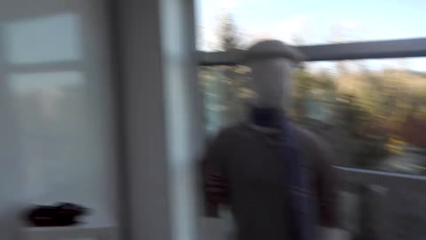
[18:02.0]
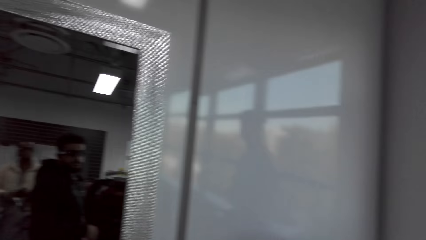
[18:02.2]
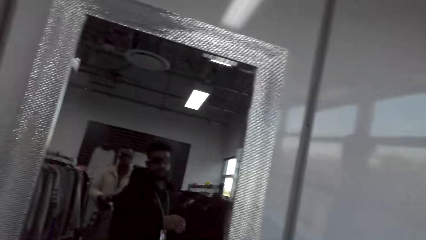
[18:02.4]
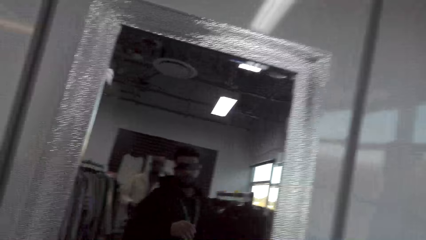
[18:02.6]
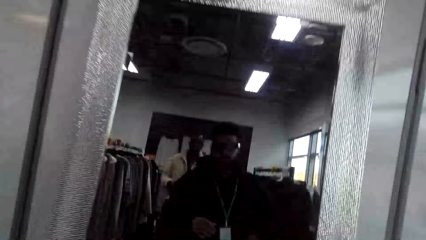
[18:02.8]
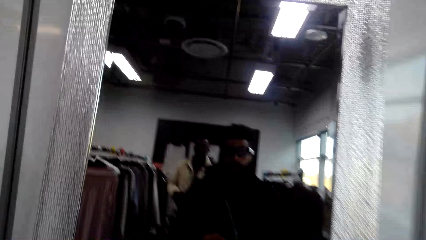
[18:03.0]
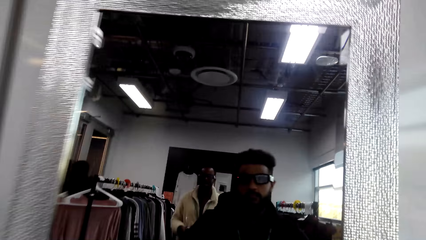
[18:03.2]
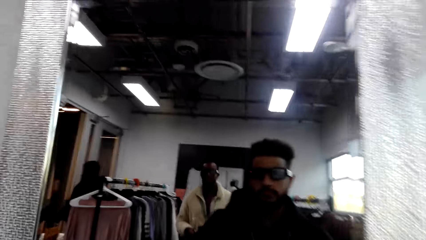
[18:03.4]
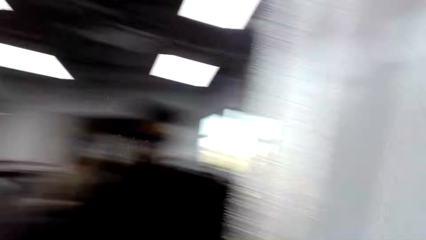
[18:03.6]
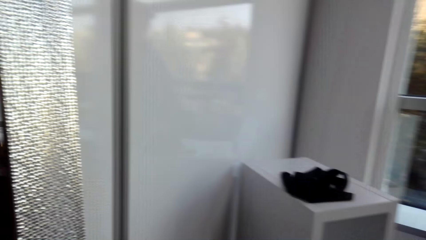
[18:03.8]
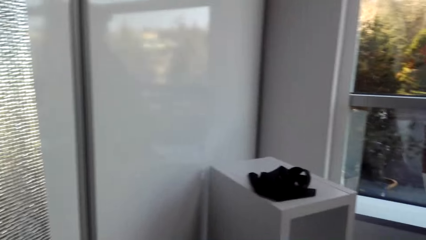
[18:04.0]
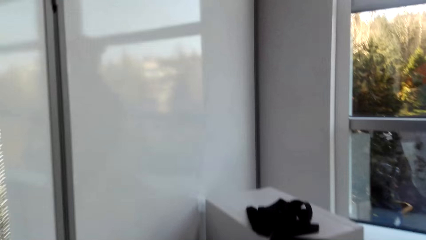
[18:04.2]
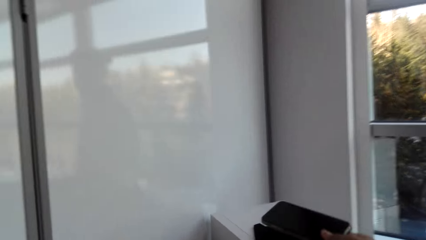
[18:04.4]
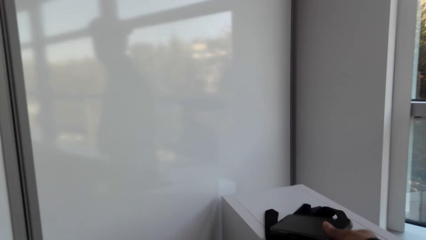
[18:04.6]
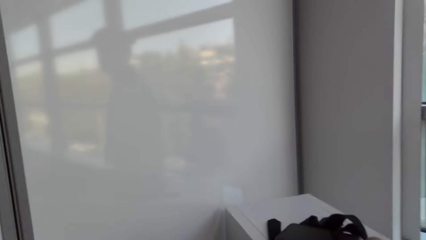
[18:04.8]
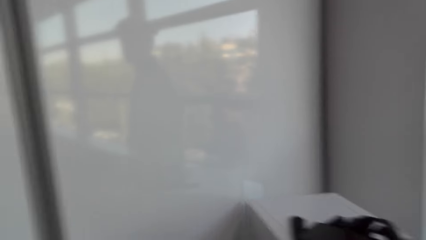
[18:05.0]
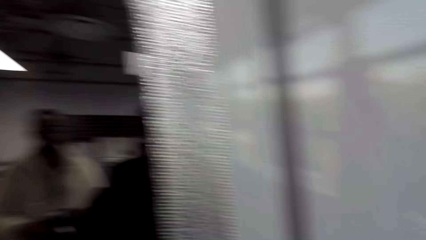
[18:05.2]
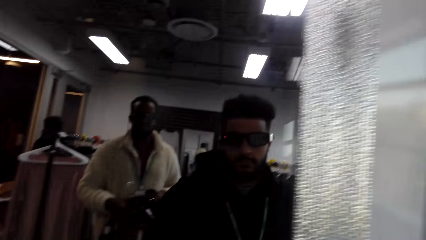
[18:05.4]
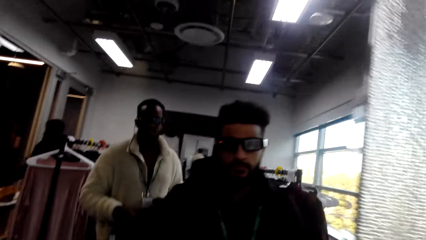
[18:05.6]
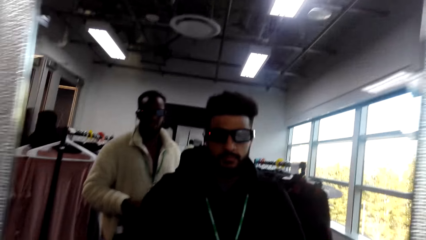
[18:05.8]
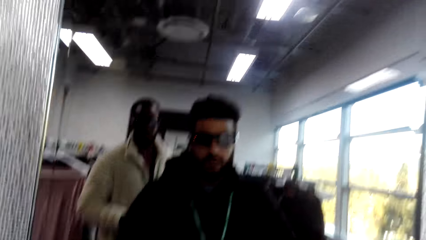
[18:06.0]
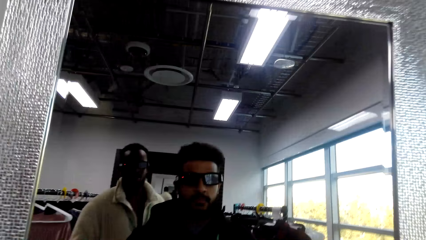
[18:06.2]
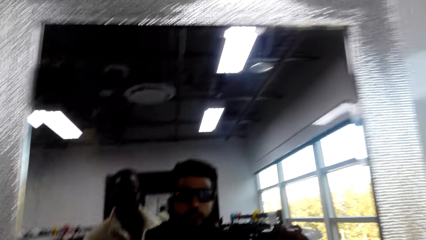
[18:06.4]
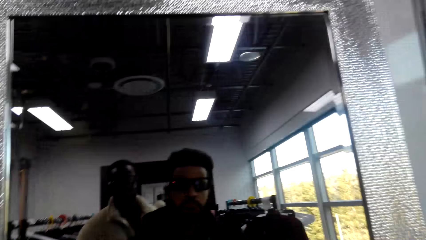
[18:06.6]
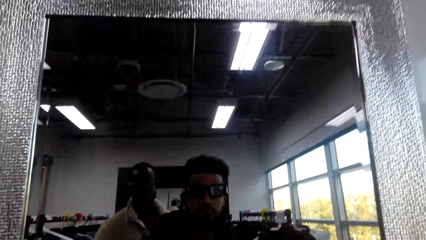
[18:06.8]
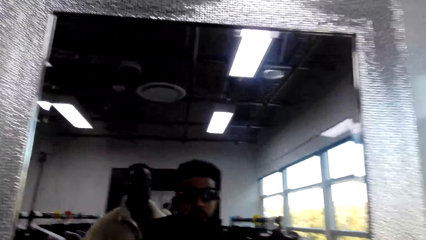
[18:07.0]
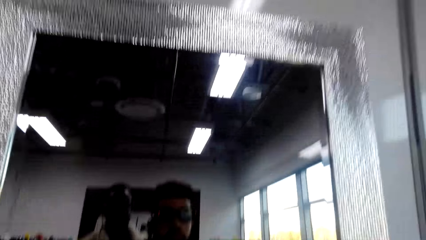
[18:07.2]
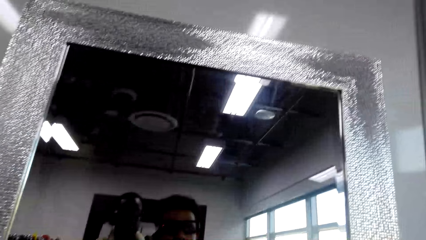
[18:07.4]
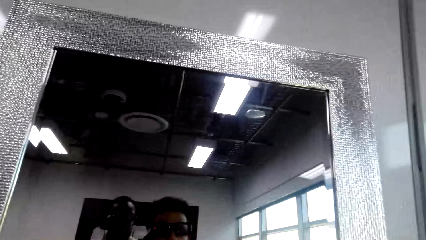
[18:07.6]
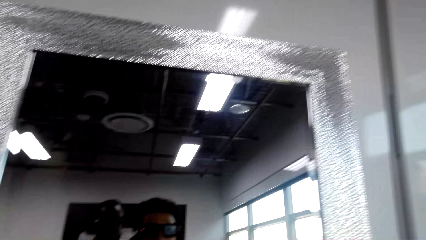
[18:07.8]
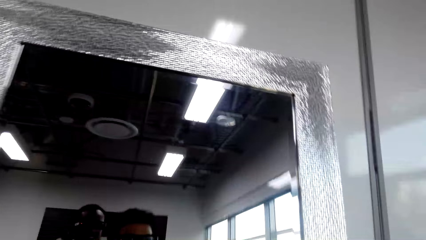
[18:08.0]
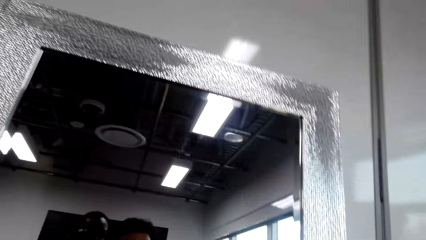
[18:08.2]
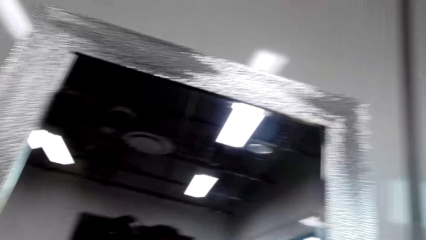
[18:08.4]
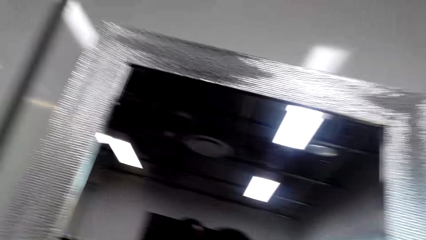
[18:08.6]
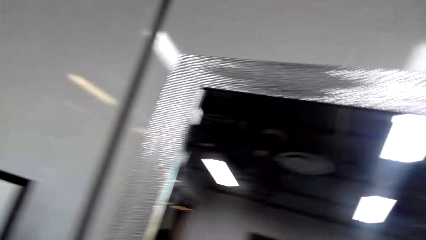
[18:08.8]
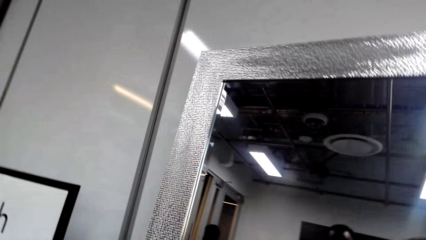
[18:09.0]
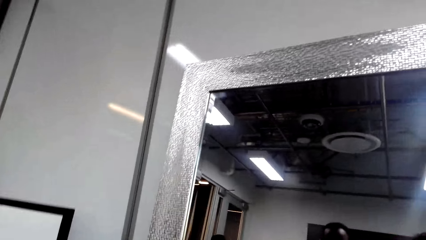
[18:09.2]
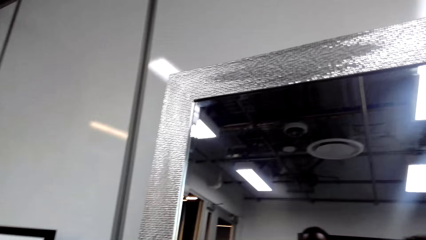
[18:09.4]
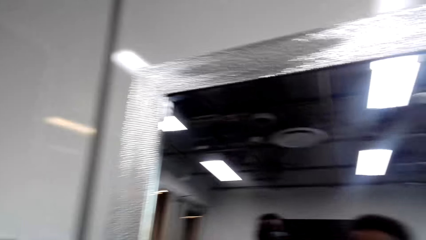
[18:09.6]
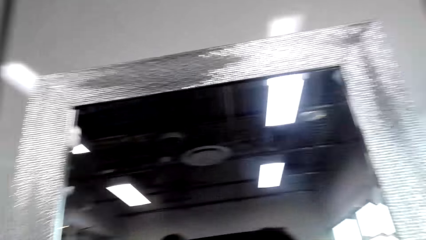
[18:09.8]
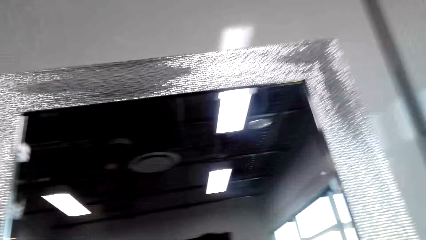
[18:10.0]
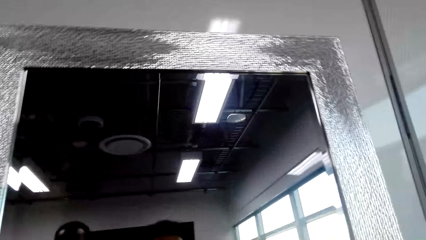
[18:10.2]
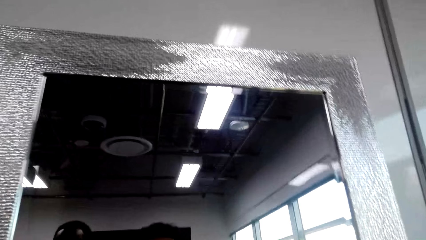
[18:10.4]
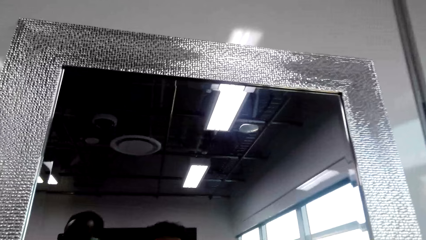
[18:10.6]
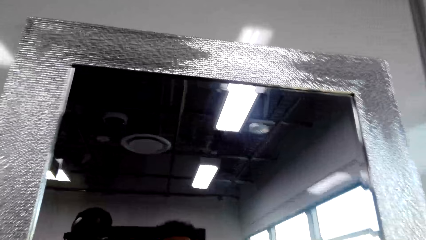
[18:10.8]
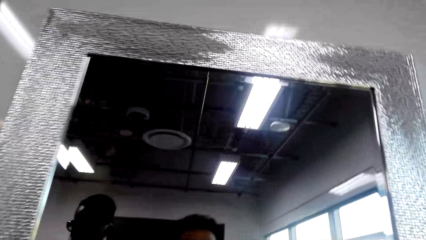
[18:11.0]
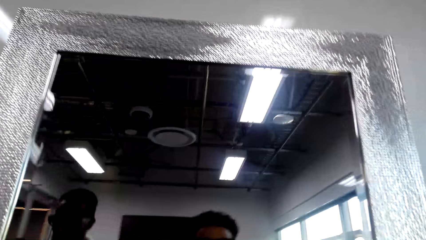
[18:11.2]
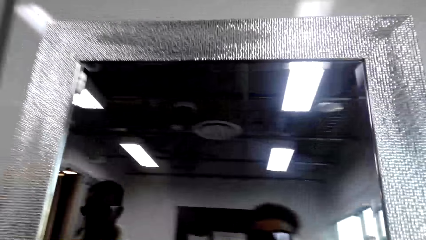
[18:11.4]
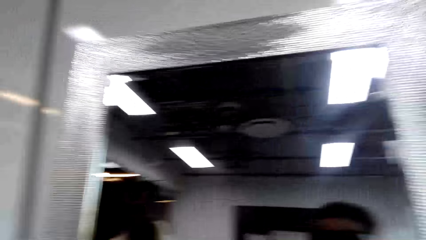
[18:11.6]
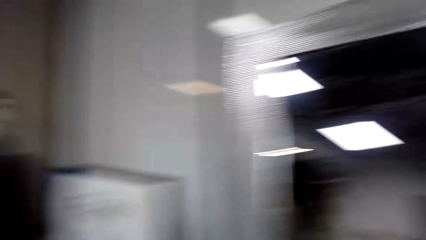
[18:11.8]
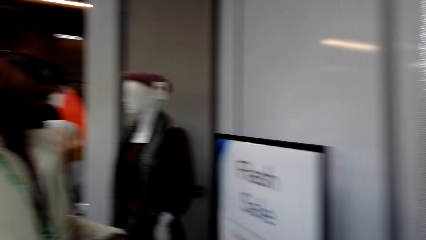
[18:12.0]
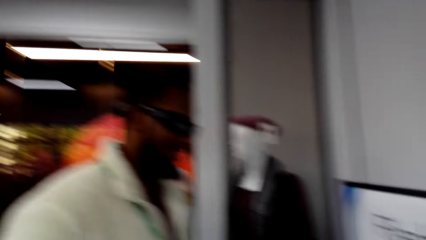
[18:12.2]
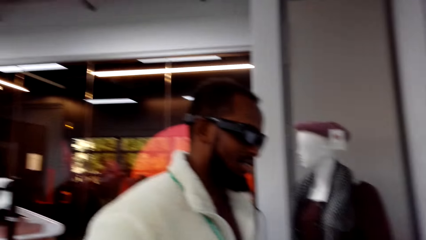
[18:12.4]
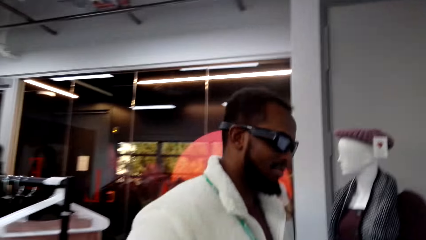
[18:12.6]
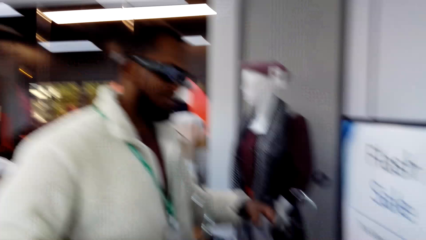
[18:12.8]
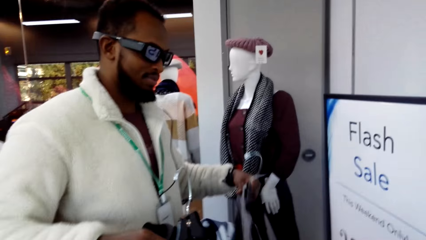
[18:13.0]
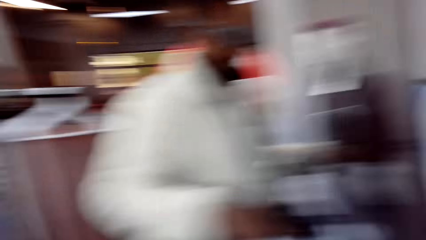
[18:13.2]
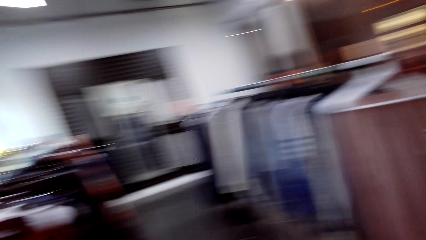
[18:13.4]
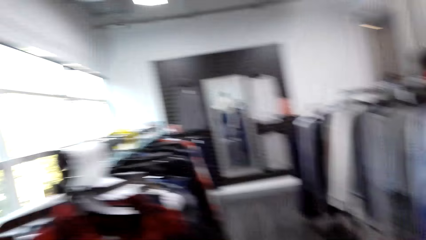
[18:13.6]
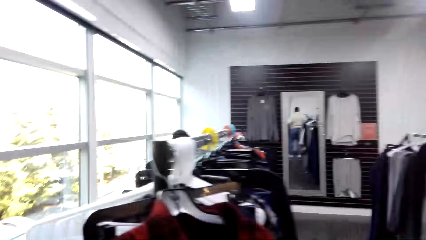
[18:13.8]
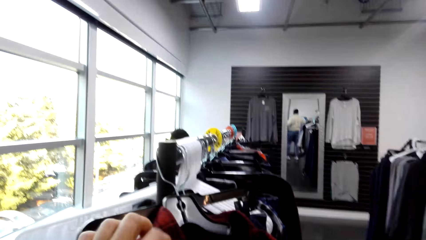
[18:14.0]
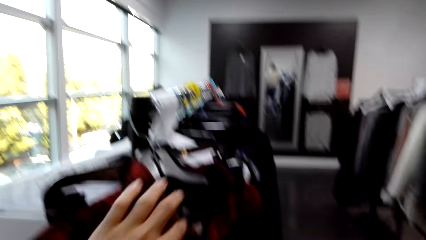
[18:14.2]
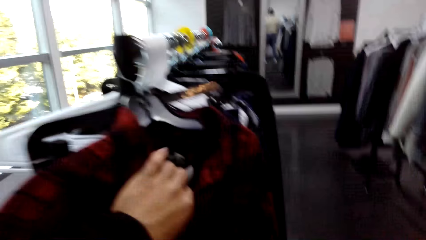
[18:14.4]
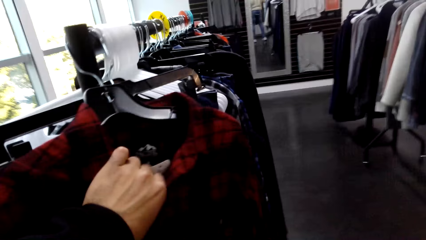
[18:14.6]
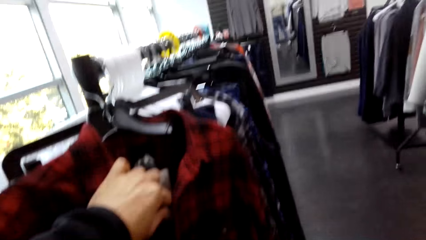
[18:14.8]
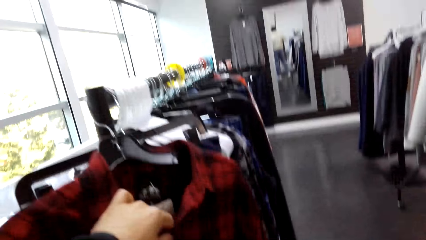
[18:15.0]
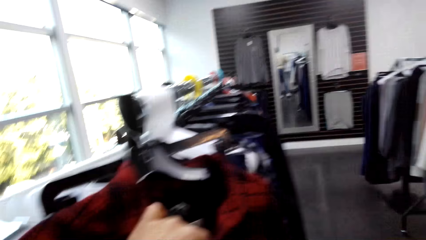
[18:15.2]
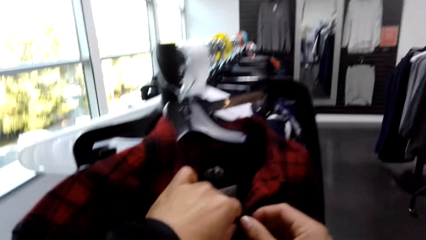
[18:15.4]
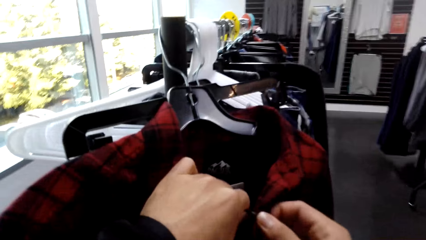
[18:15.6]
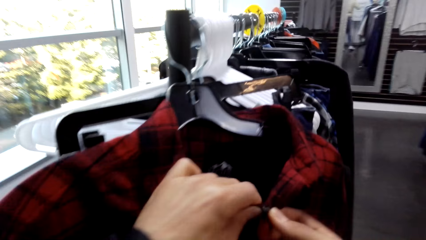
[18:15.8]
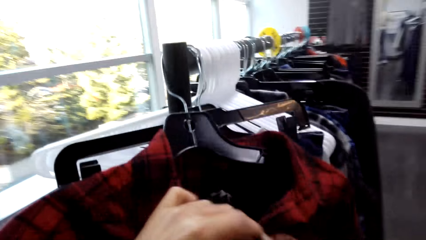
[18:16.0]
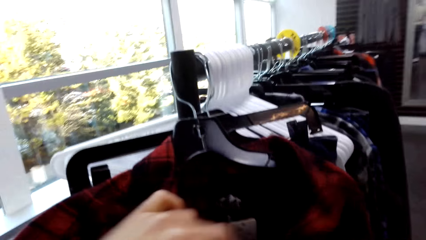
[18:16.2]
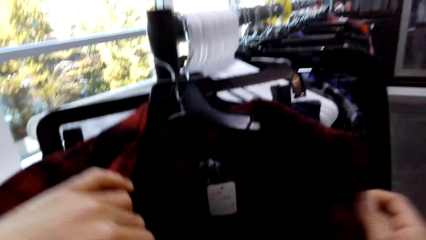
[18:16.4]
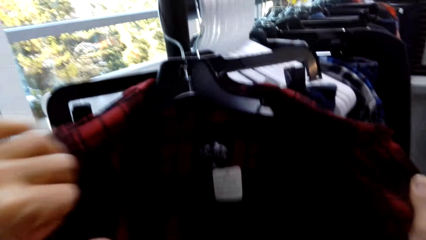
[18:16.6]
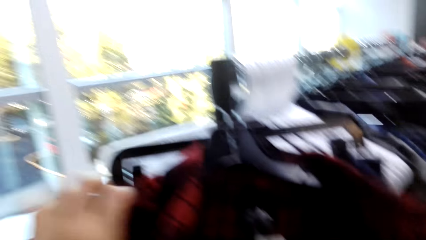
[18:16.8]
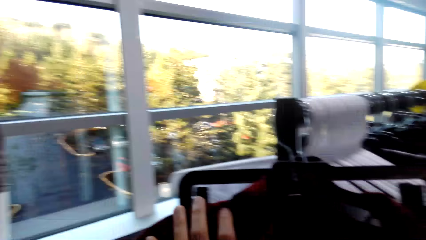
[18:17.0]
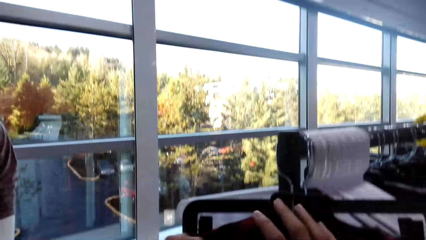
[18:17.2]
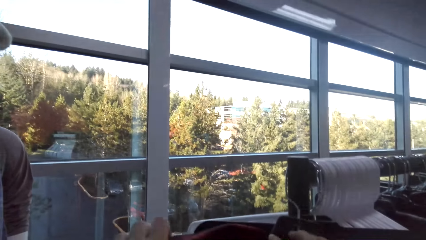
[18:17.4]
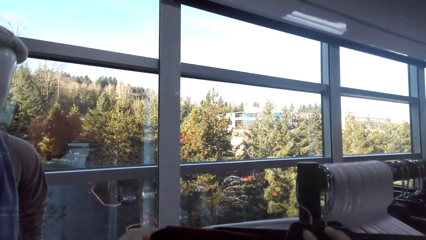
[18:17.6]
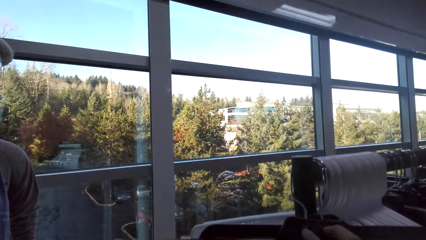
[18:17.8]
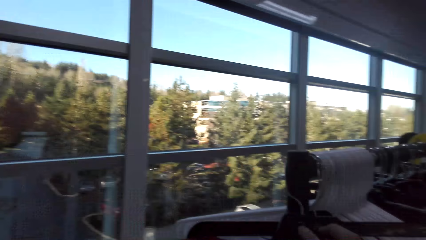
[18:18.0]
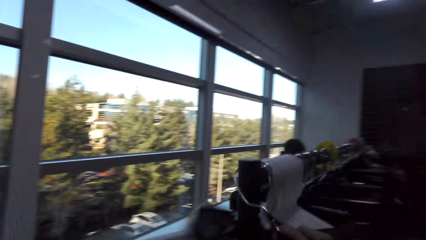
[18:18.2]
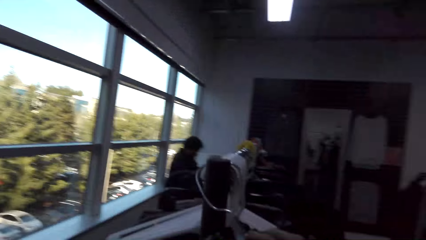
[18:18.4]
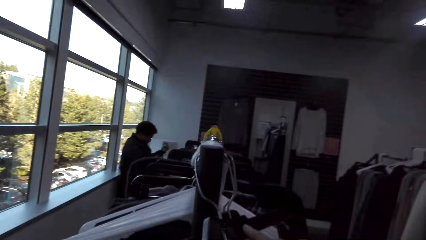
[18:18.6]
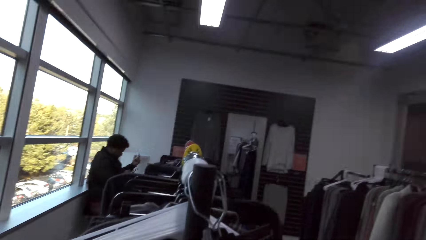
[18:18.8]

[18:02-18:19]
A person stares at the mirror. The camera wearer turns the camera. They look around. The person stares at the mirror. Another person stares at the mirror. The camera wearer looks around. The other person holds clothes. The camera wearer looks around. They hold clothes on the rack. They unbutton the shirt on the clothes line.
